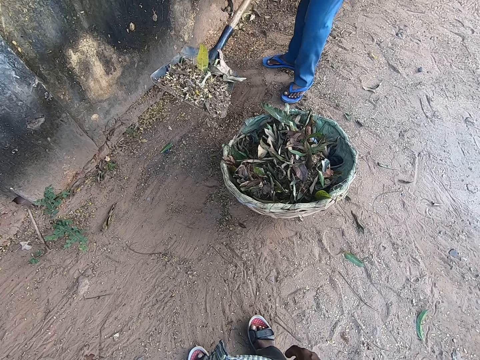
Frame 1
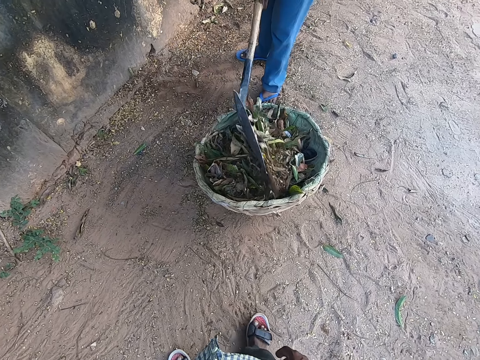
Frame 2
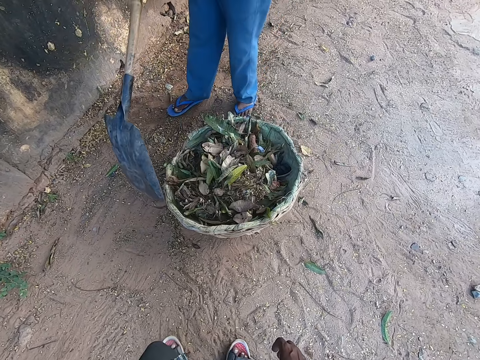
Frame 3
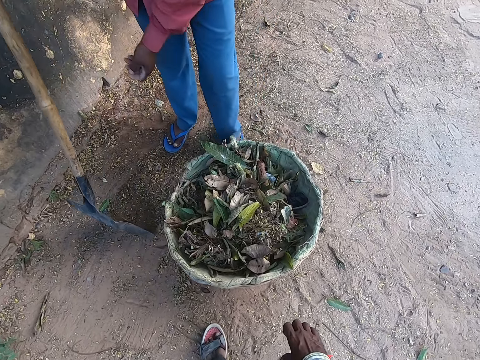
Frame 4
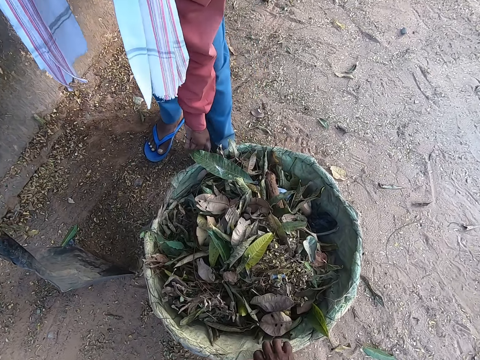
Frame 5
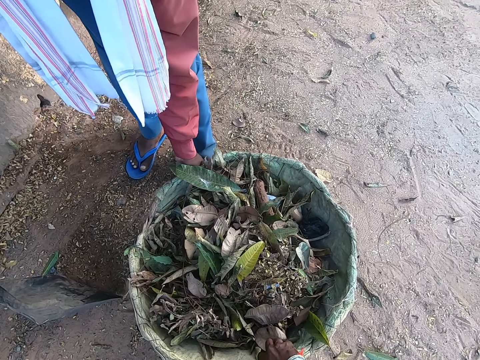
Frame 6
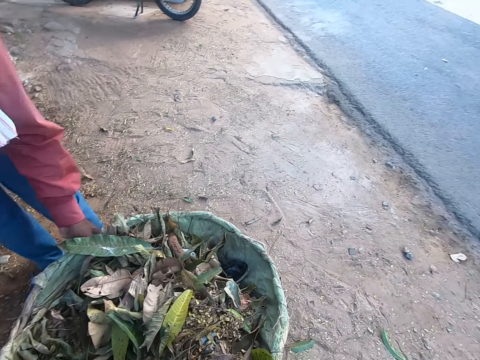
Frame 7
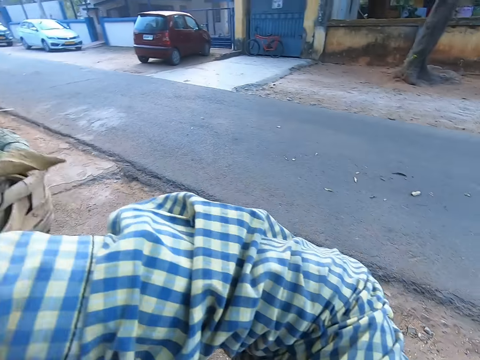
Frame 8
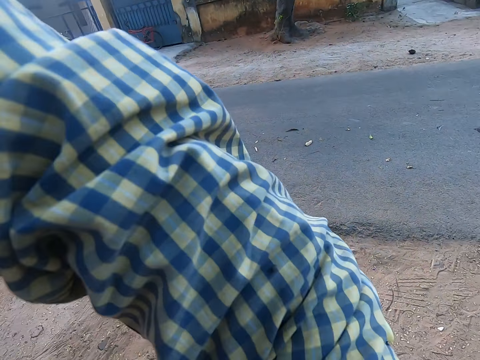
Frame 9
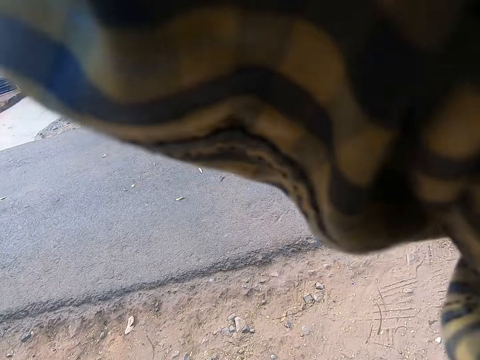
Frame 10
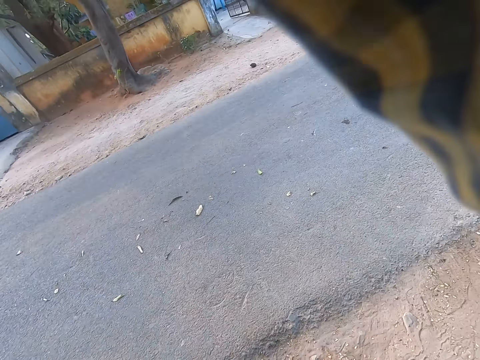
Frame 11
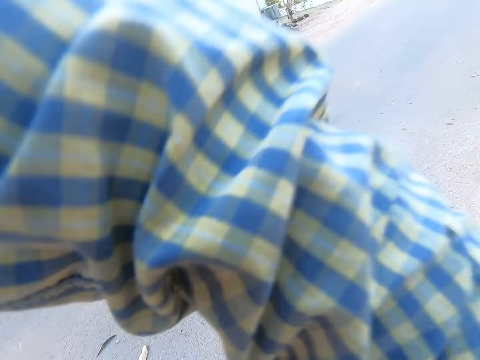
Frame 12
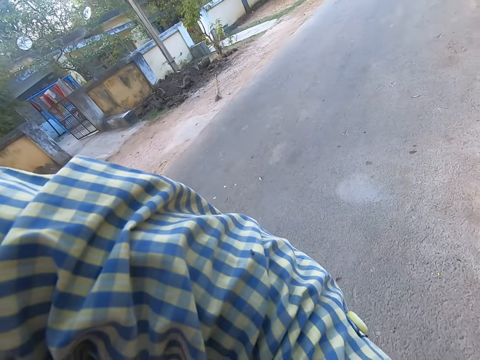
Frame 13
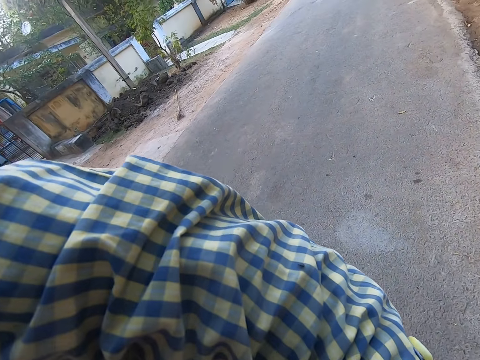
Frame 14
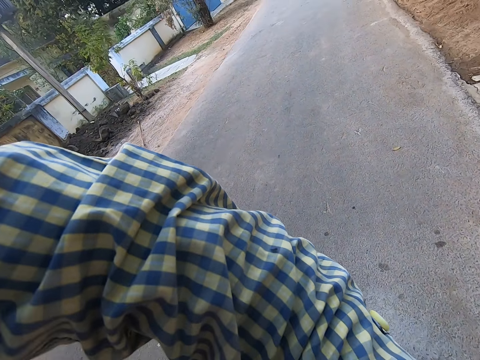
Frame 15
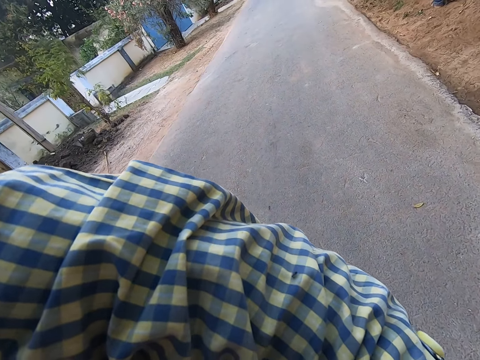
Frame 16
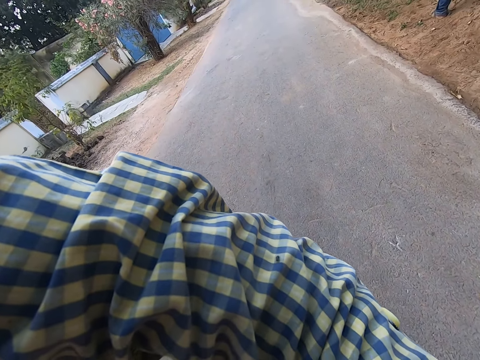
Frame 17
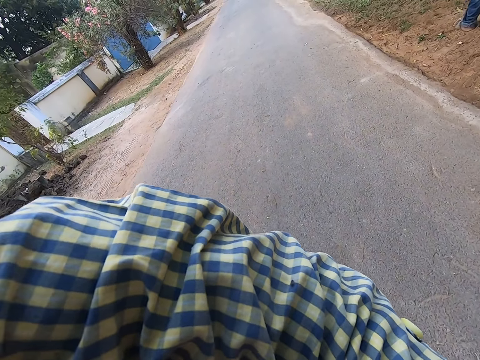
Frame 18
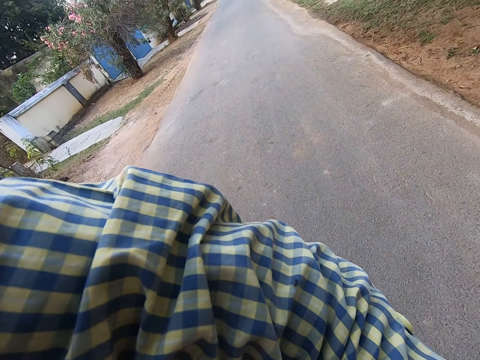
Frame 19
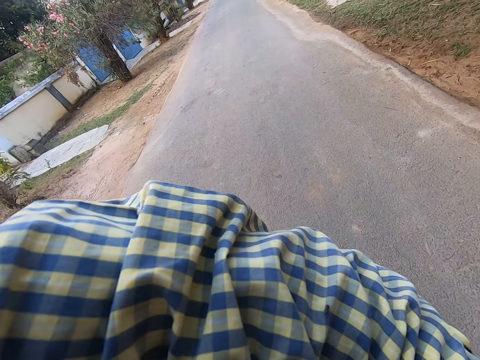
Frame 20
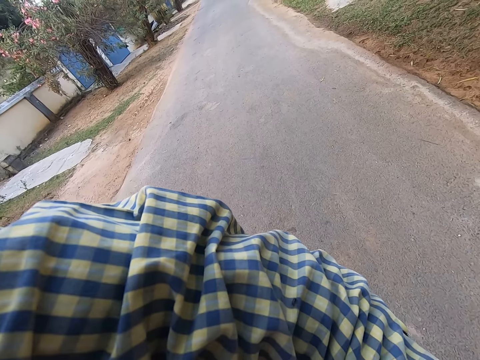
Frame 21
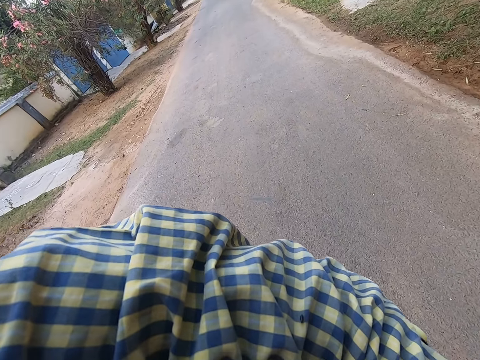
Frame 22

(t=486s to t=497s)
The man pours the sand and leaves in the shovel into the basket or bucket on the ground. The man lifts the basket from the ground with his left hand. The camera wearer lifts the basket from the ground with his right hand. The man helps the camera wearer carry the bucket. The camera wearer places the basket onto his head. He carries the bucket to the tractor.

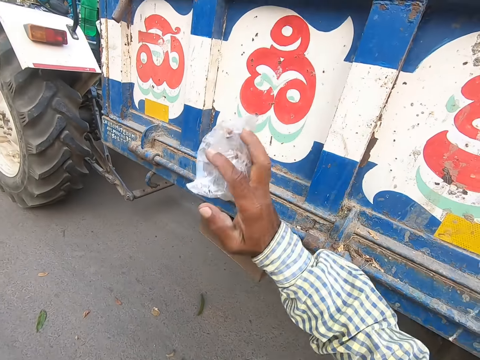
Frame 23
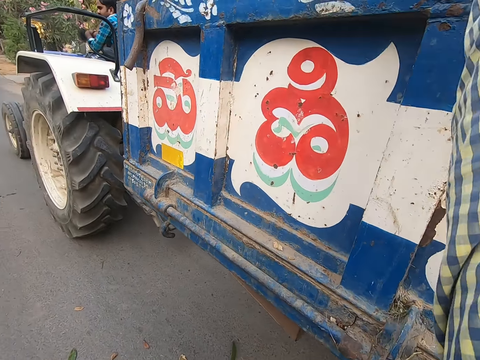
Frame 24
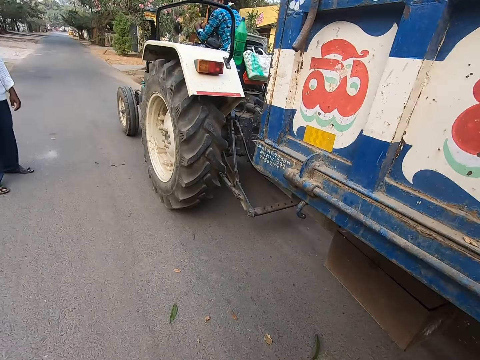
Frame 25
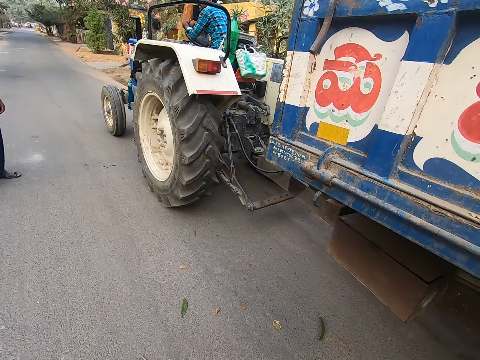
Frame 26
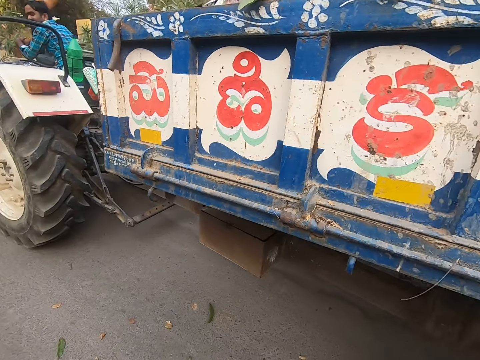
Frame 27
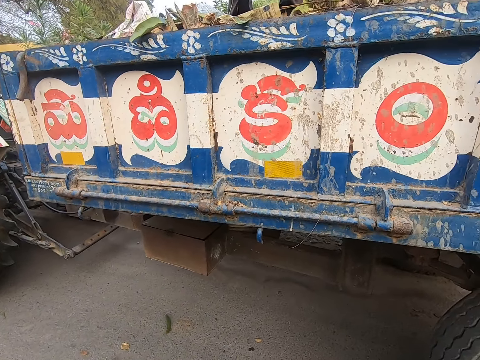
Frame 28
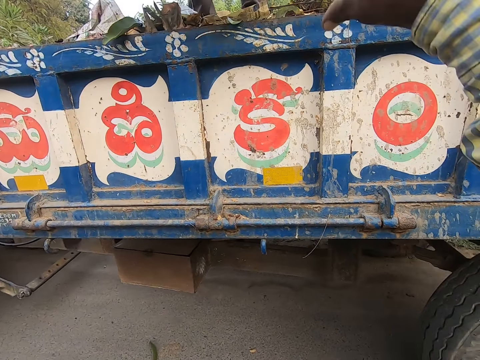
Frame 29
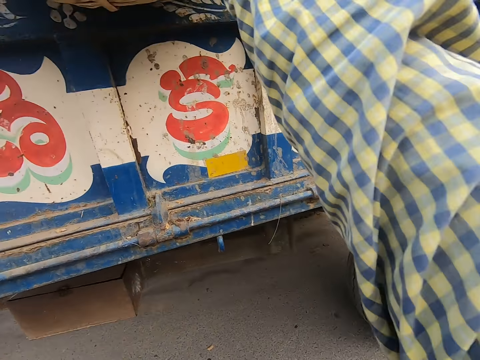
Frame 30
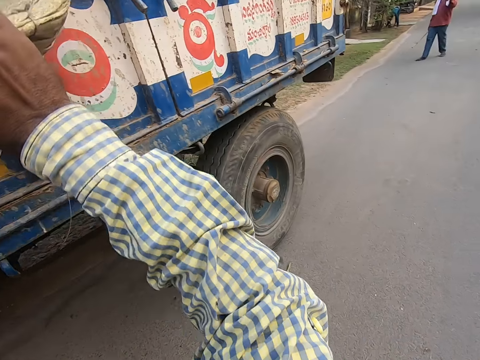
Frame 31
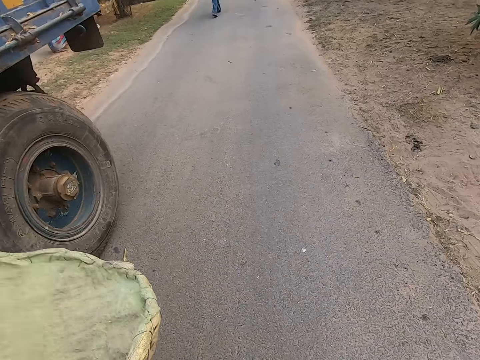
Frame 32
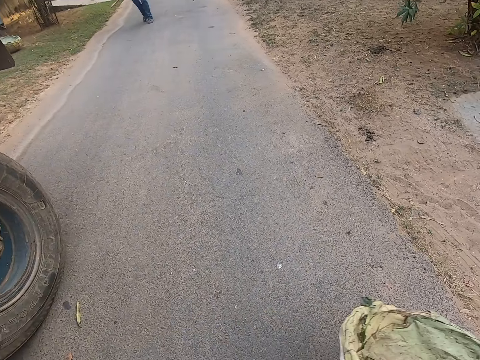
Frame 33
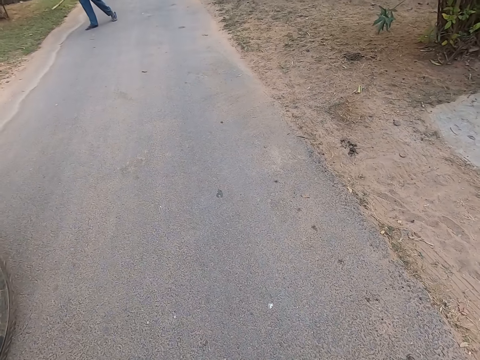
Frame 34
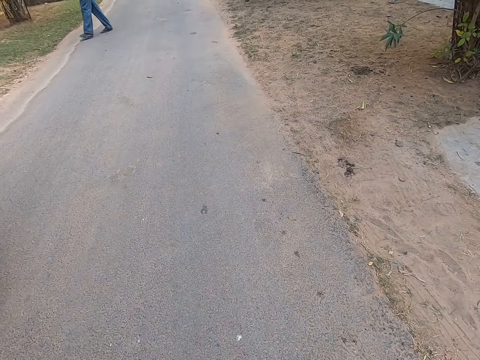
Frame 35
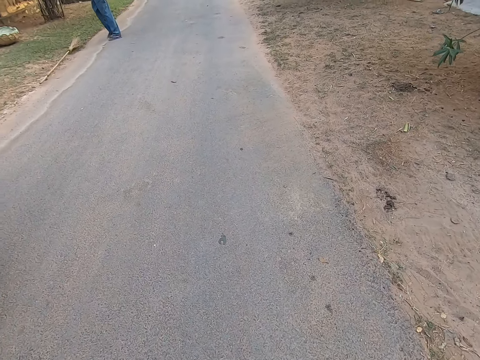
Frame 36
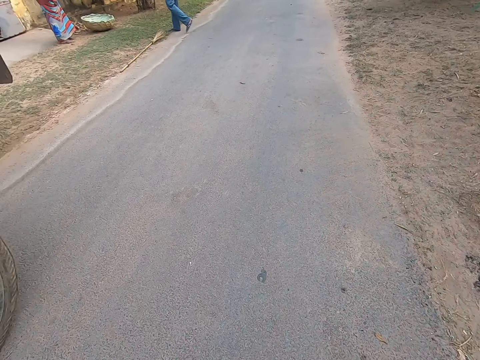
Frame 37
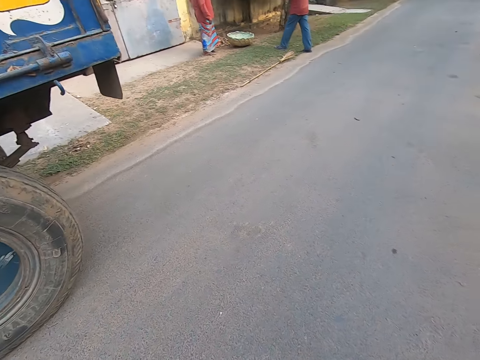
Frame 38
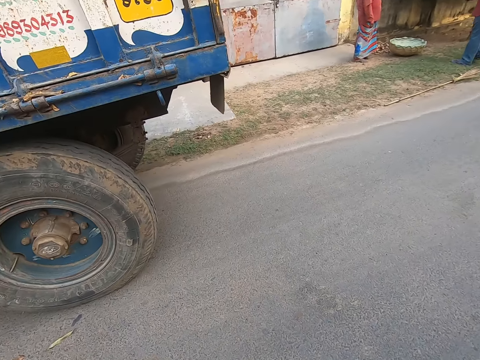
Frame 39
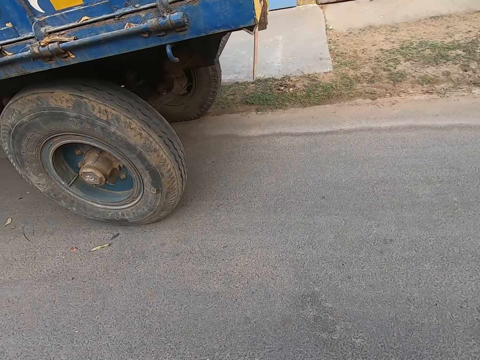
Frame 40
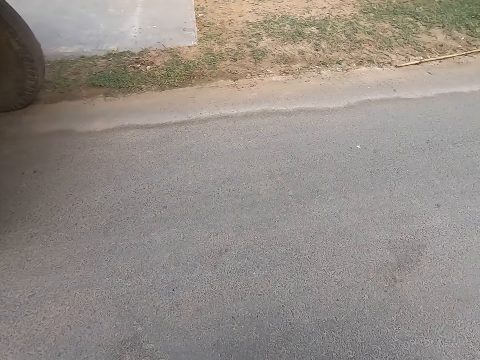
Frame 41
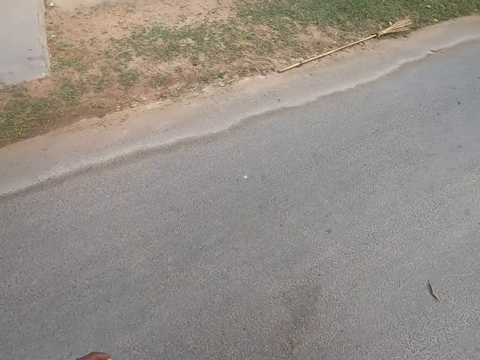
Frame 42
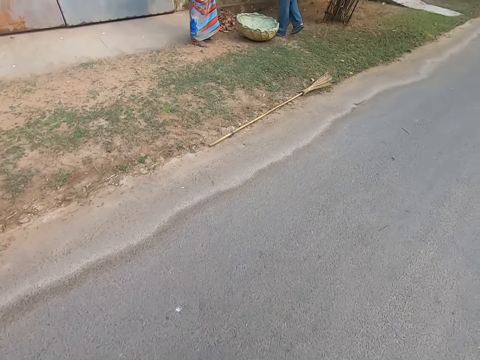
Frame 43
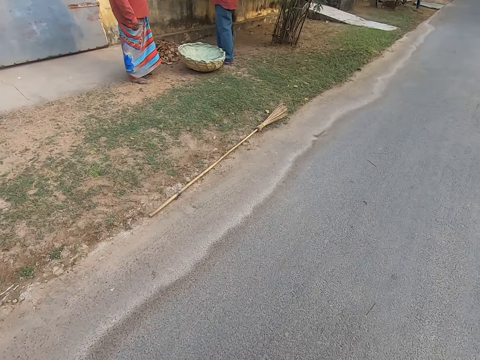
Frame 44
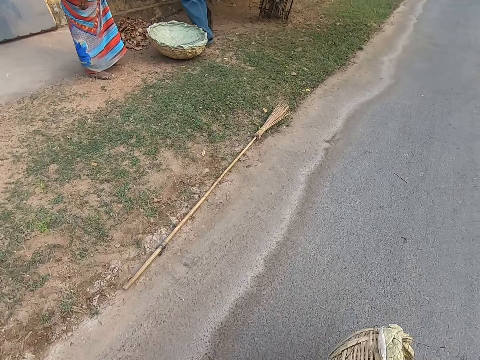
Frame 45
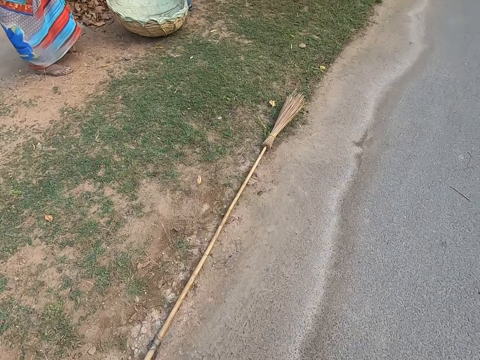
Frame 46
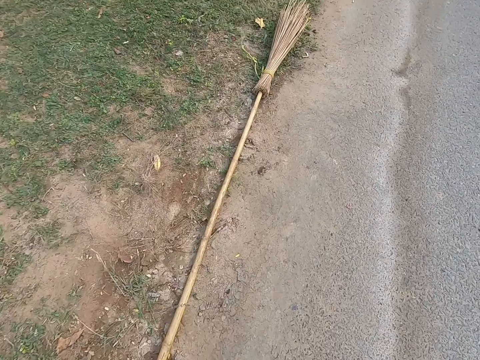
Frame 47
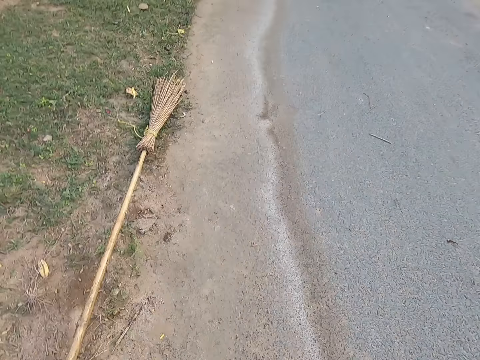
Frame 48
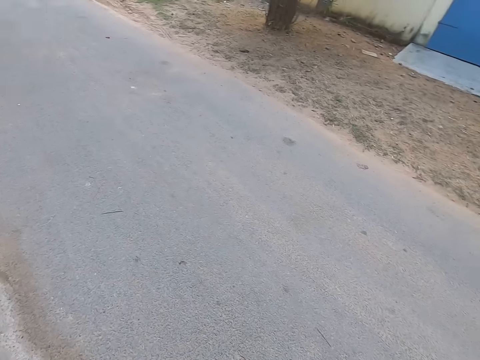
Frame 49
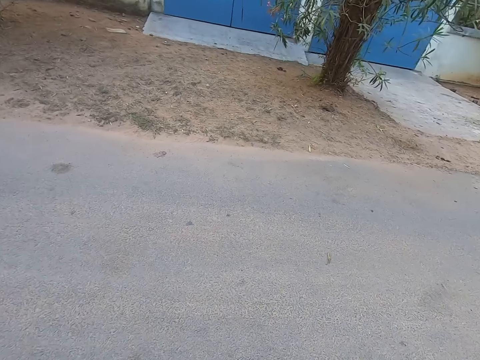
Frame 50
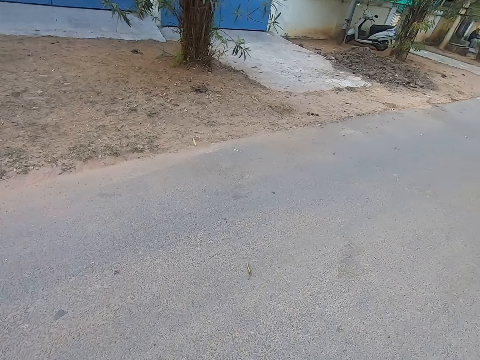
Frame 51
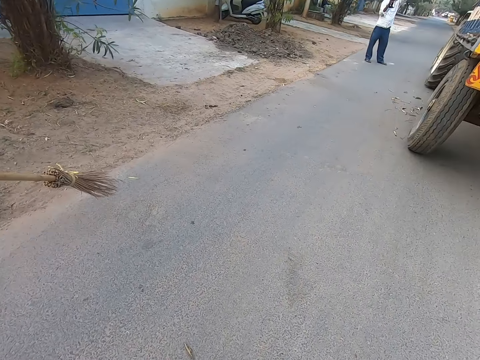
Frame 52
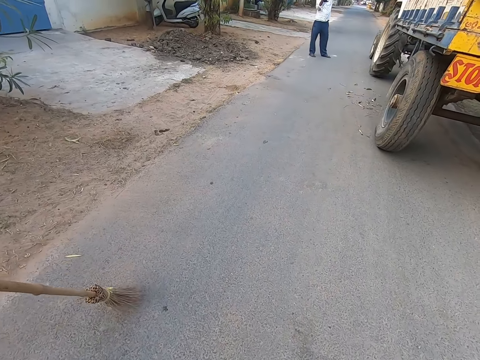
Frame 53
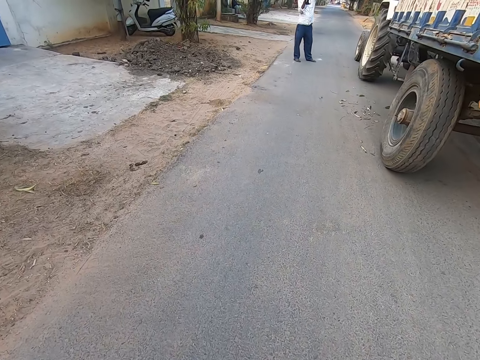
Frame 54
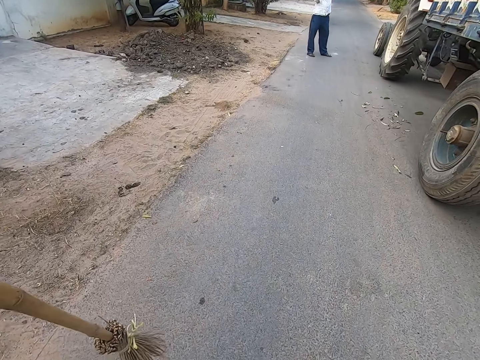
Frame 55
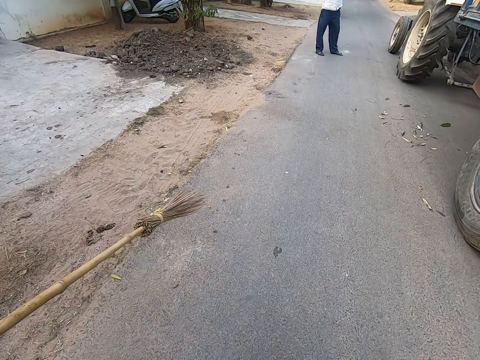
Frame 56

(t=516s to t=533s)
The camera wearer throws the plastic bag into the truck. He converses. He collects the basket or bucket from the man with his right hand. He carries the bucket on the road. The man walks on the road and drops a broom on the road. He walks towards a lady. The camera wearer walks towards the broom on the road. He picks up the broom from the ground with his left hand. He carries the broom on the road.
